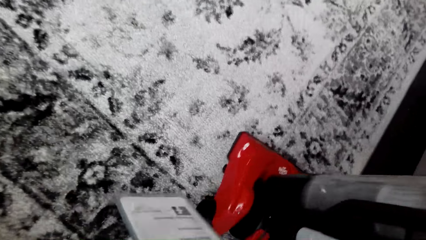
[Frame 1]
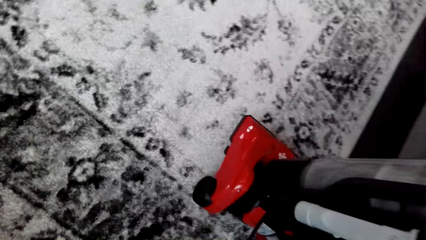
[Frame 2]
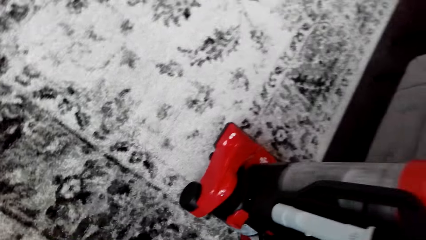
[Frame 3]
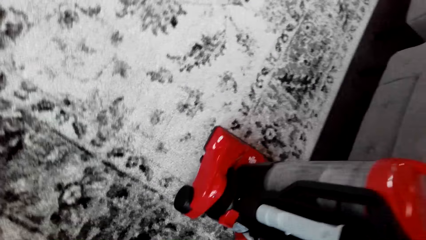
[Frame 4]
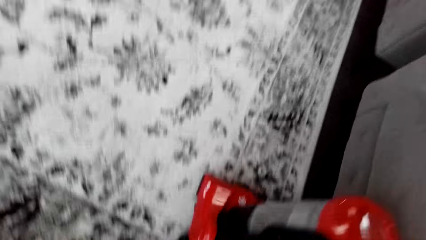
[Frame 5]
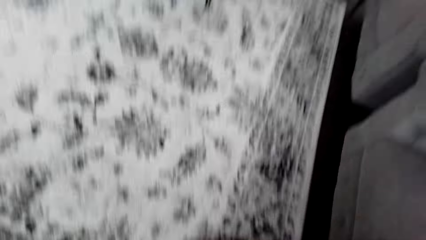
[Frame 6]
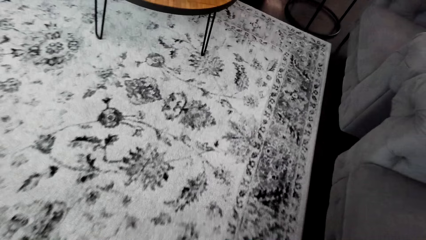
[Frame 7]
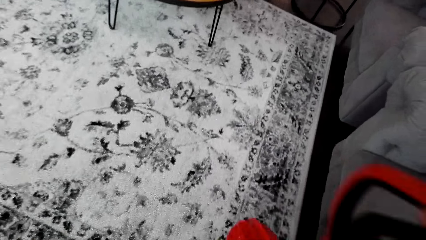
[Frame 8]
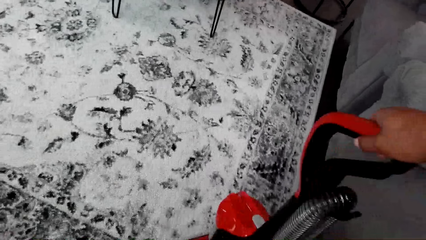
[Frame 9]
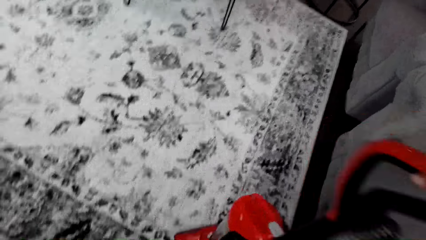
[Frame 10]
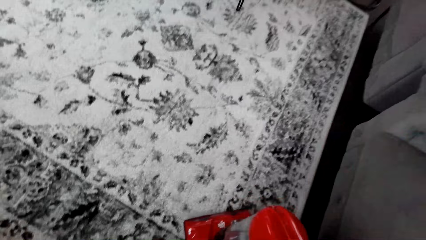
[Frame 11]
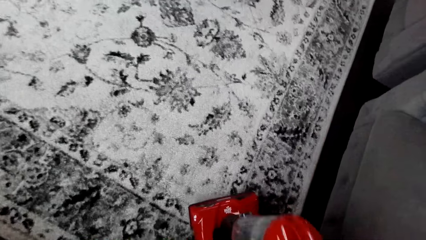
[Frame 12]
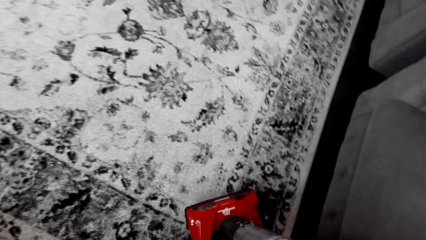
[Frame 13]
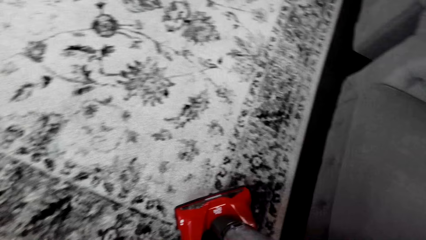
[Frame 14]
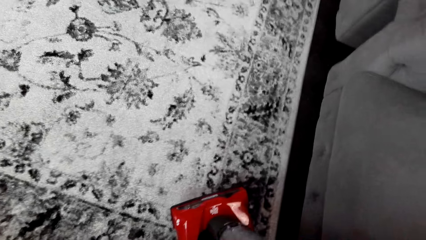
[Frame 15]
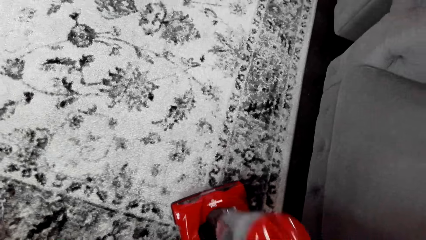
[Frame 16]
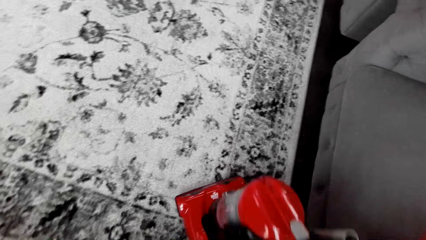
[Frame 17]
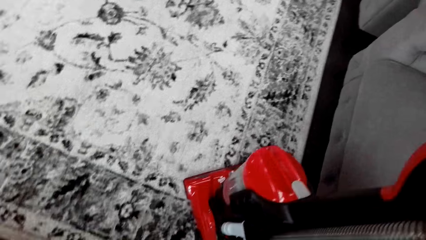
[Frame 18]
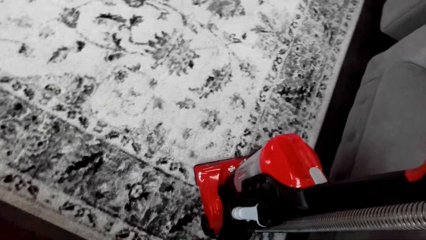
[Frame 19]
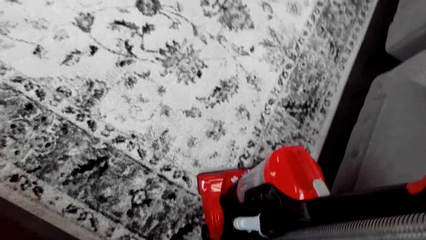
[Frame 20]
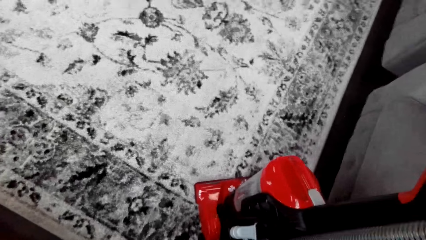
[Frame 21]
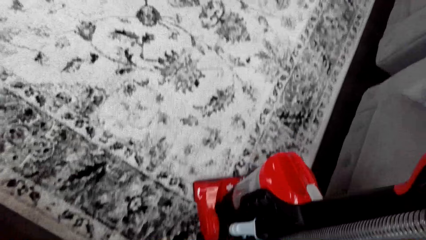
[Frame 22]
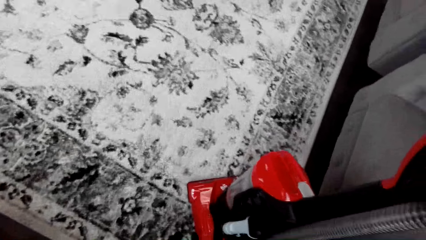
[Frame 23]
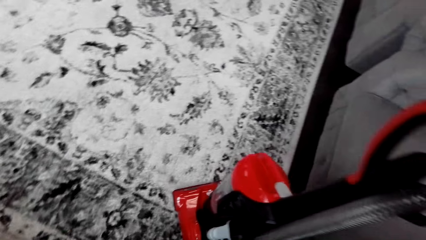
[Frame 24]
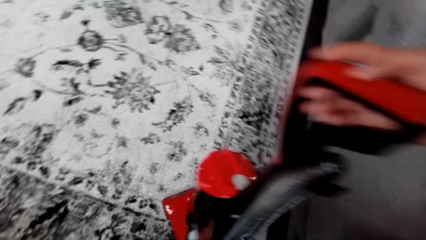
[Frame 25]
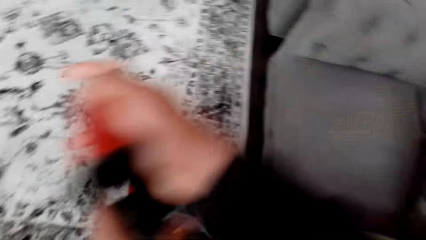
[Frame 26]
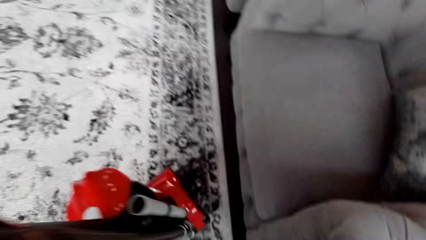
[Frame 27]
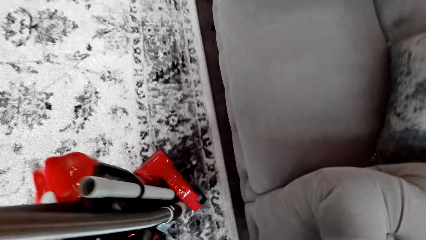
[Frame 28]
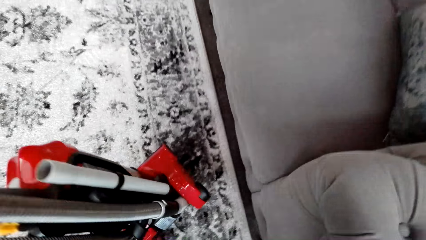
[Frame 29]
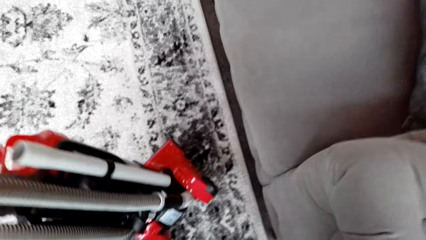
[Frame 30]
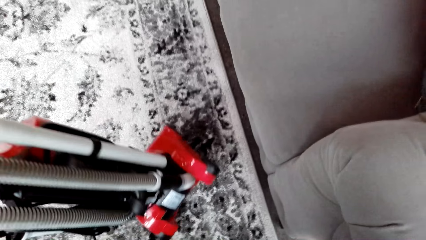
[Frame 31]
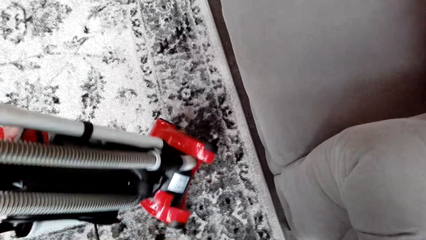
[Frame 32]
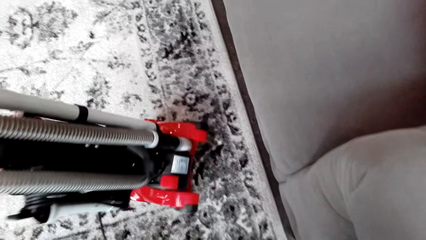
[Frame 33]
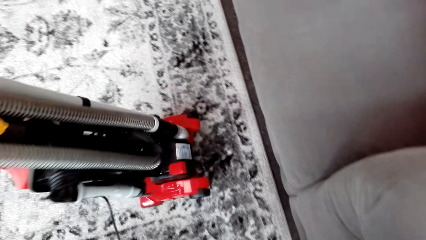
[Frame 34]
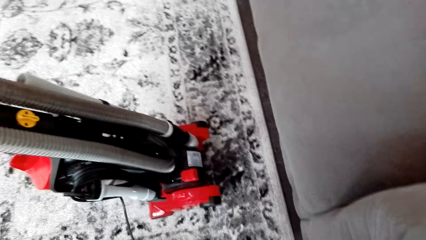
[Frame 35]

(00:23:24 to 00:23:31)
The camera wearer cleans the carpet with the vacuum cleaner.

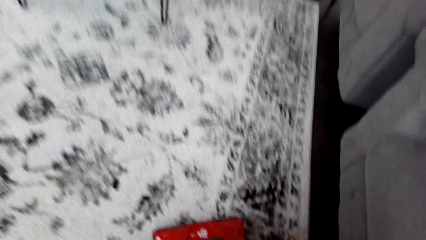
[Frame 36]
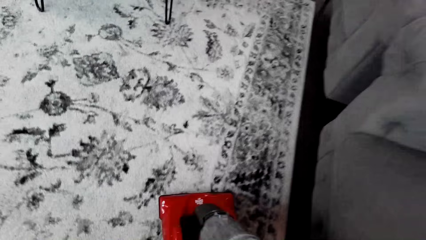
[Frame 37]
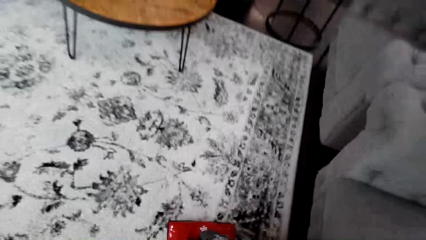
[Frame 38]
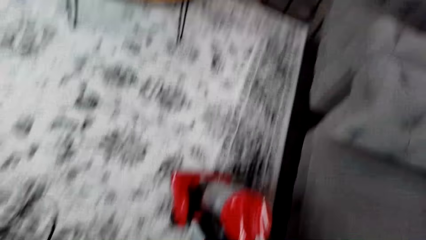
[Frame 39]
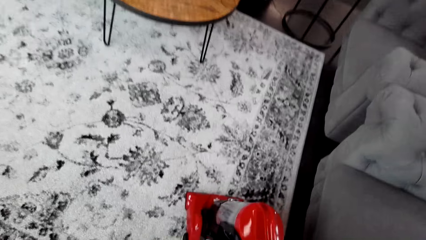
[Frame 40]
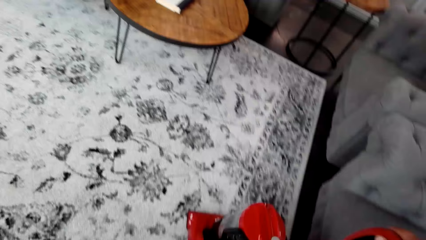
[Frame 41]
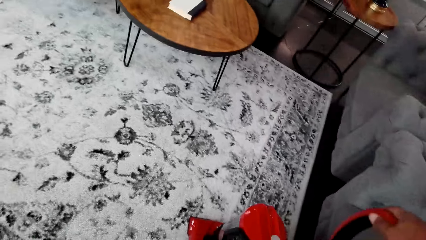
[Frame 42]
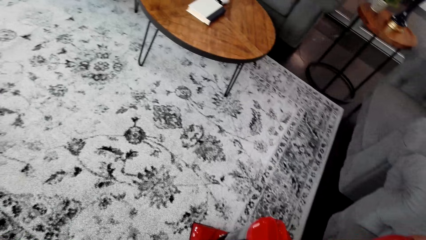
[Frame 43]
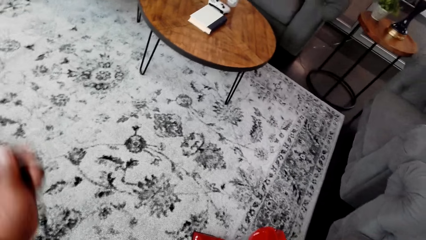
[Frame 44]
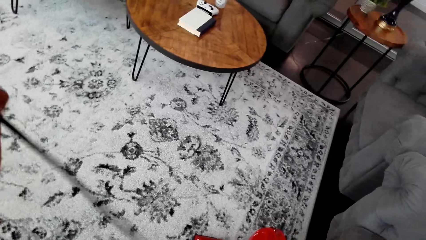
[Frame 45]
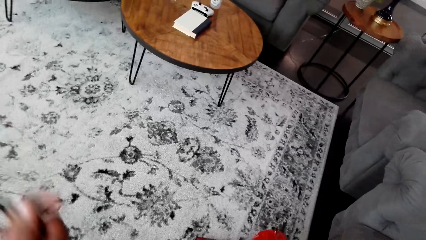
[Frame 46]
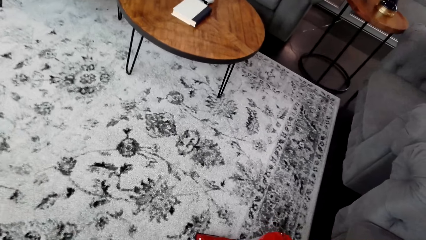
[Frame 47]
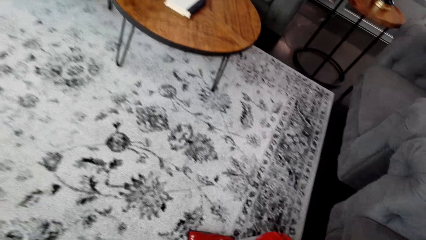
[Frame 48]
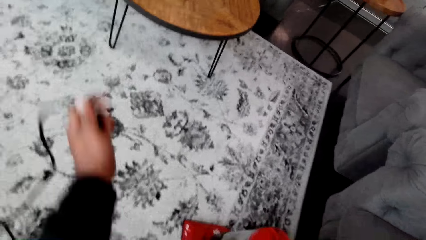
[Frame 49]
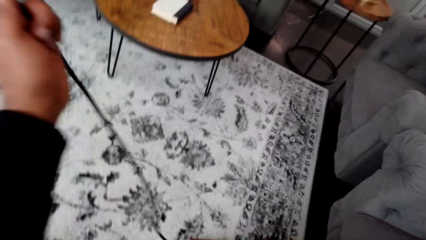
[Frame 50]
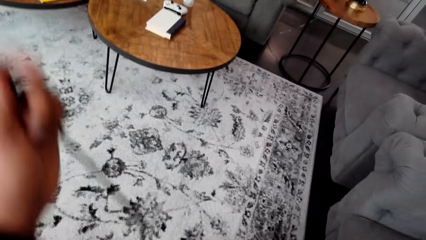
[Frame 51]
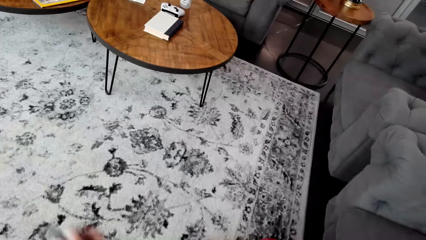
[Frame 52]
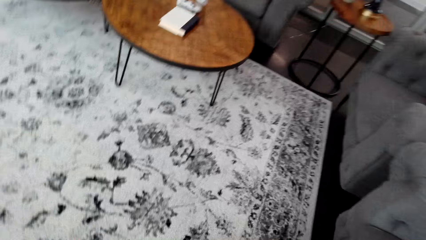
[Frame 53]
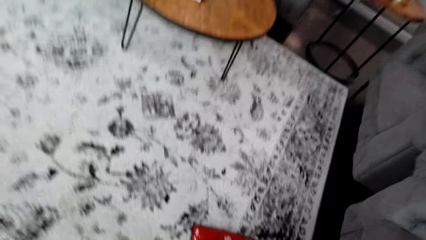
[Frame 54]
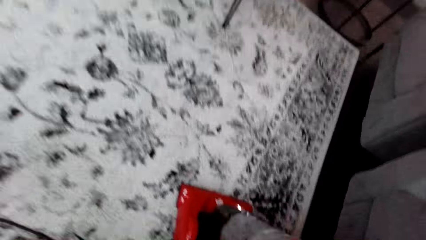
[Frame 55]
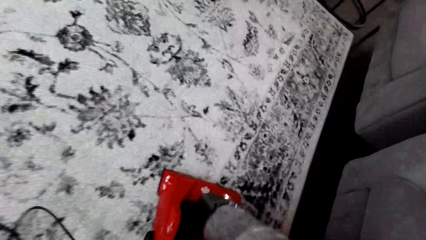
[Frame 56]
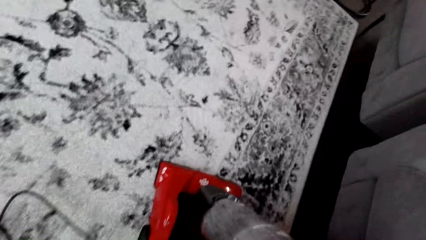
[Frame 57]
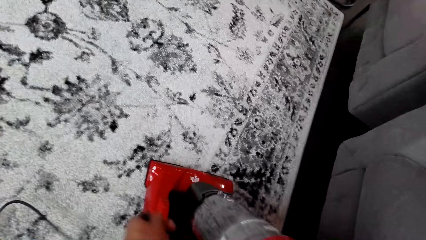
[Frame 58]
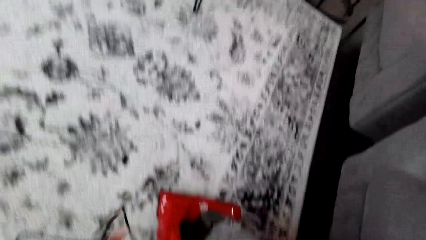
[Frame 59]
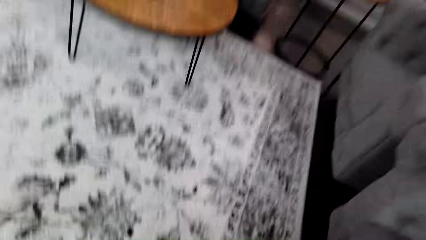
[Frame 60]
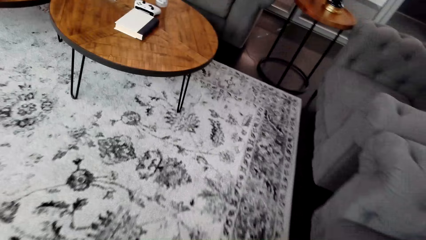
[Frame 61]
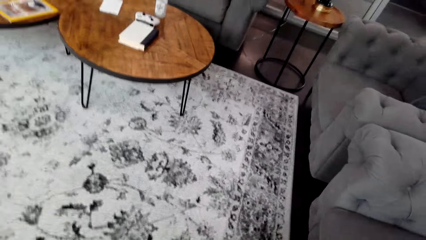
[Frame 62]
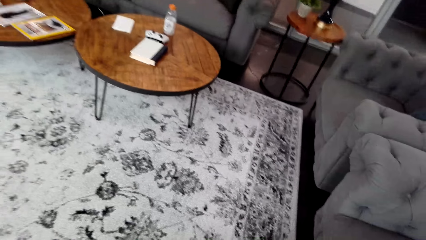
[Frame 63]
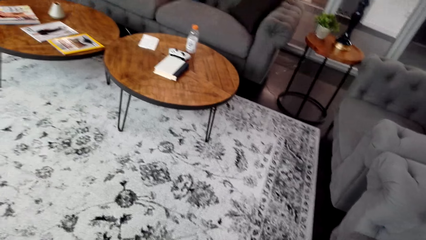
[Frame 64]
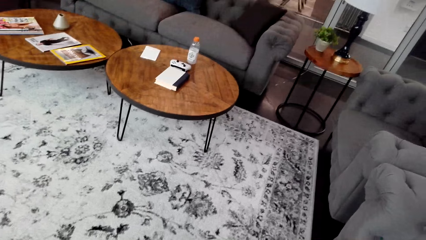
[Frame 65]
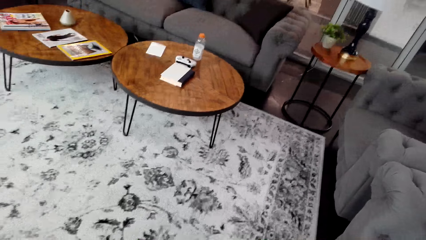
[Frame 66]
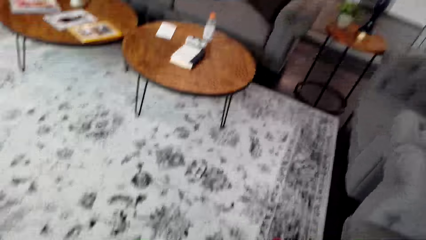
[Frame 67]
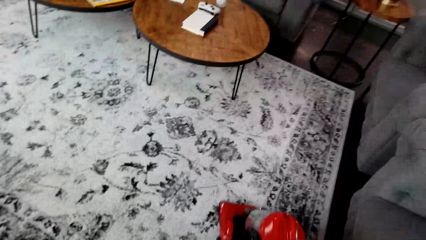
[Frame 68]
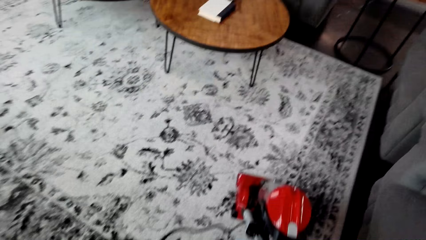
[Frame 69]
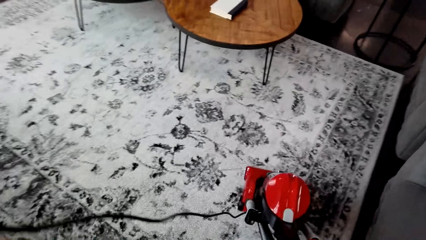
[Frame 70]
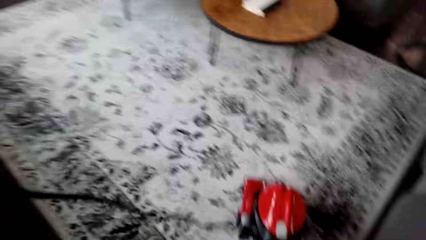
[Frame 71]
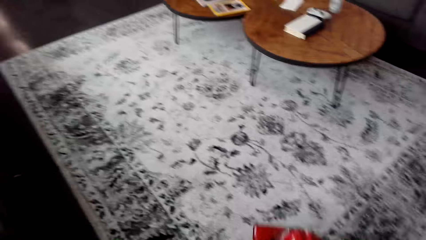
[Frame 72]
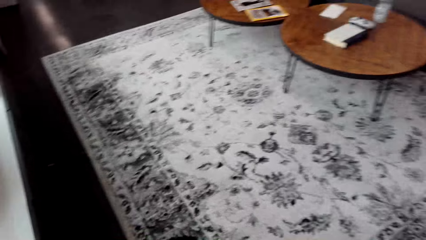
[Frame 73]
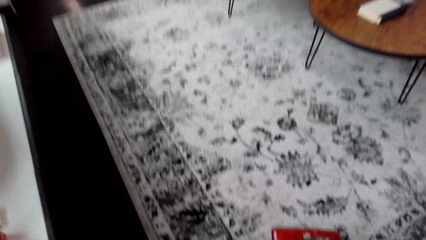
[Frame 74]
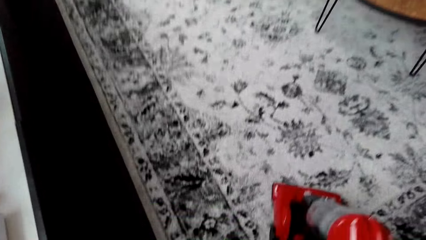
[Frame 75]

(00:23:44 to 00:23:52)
The camera wearer holds the vacuum cleaner wire. They clean the carpet.
